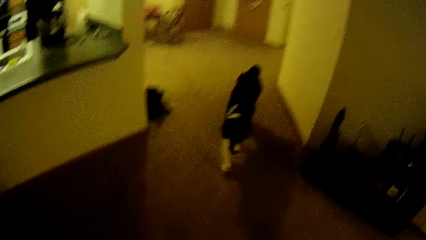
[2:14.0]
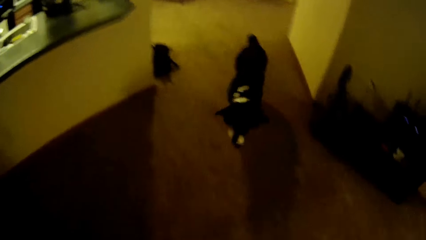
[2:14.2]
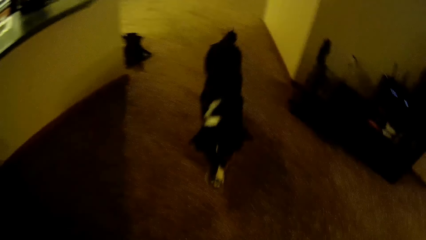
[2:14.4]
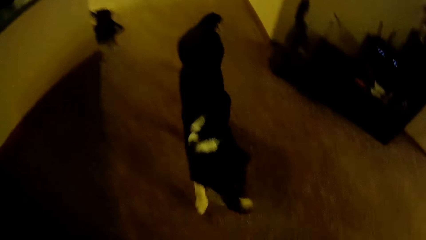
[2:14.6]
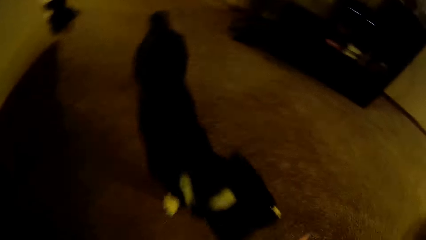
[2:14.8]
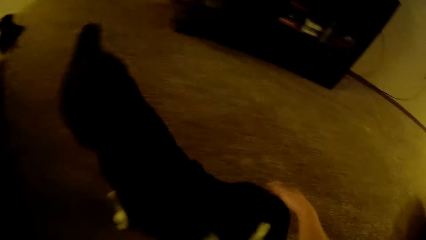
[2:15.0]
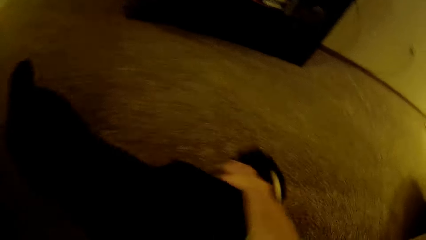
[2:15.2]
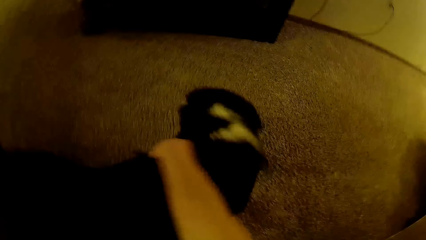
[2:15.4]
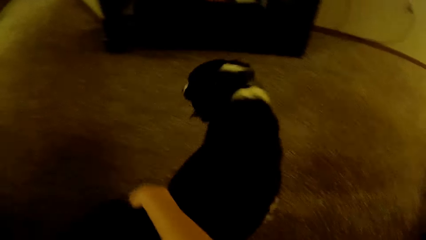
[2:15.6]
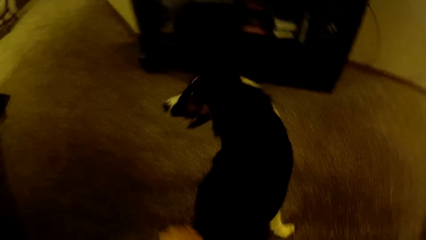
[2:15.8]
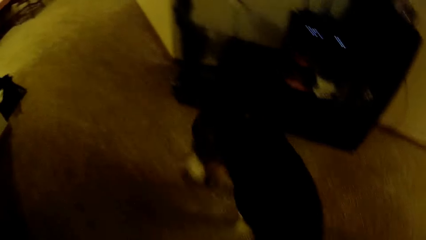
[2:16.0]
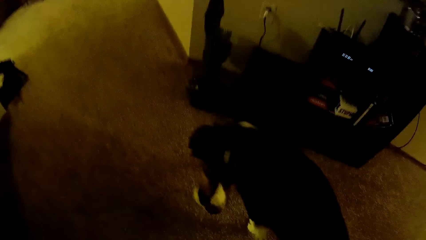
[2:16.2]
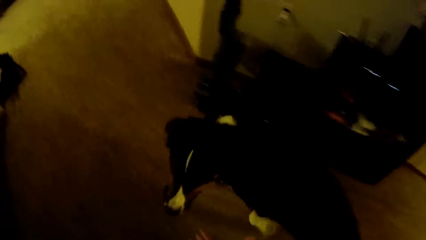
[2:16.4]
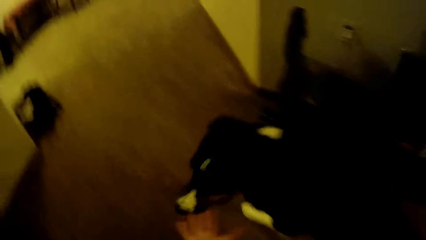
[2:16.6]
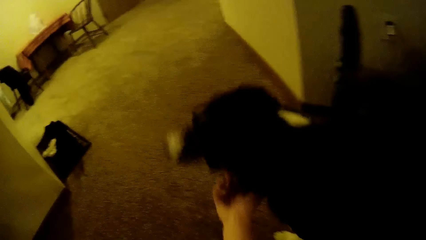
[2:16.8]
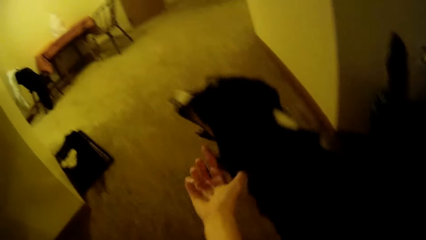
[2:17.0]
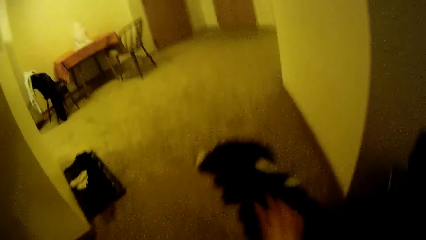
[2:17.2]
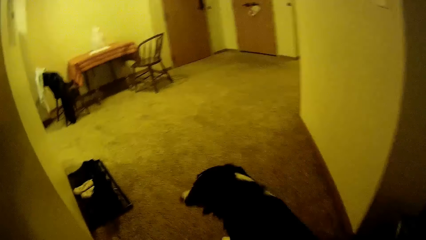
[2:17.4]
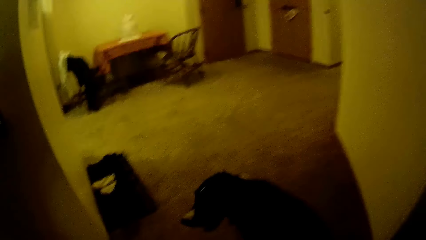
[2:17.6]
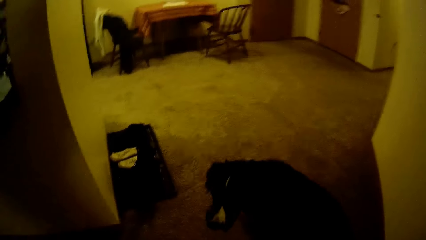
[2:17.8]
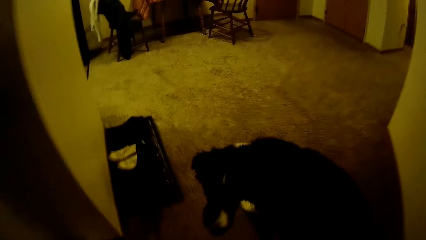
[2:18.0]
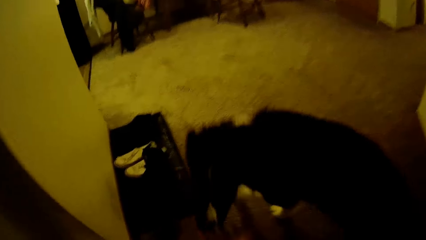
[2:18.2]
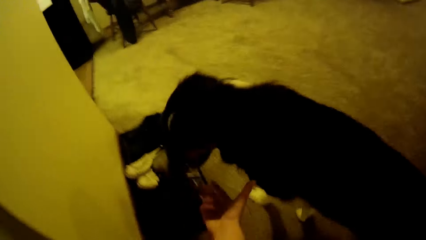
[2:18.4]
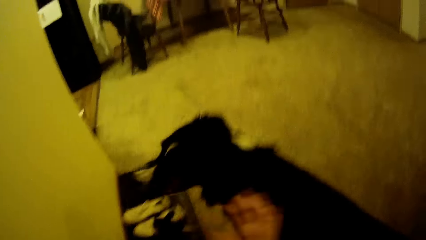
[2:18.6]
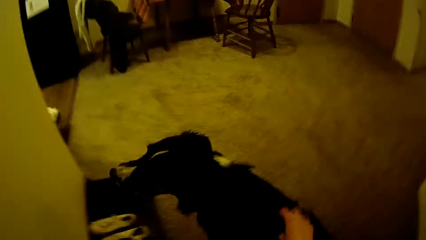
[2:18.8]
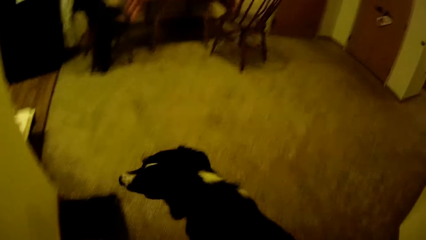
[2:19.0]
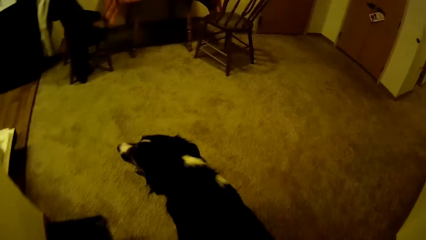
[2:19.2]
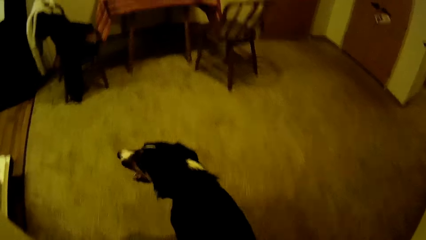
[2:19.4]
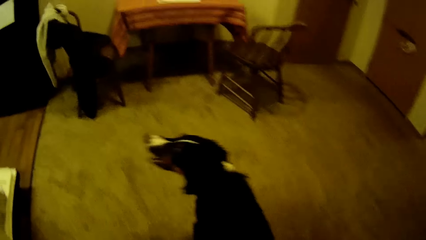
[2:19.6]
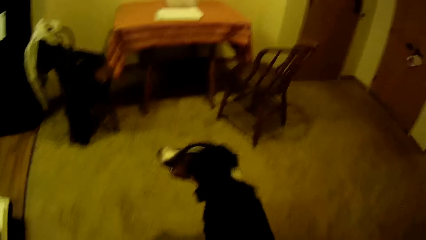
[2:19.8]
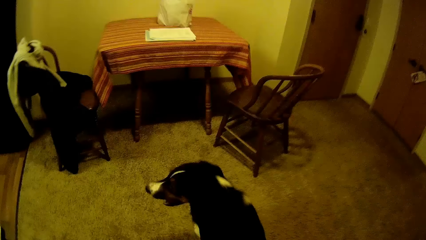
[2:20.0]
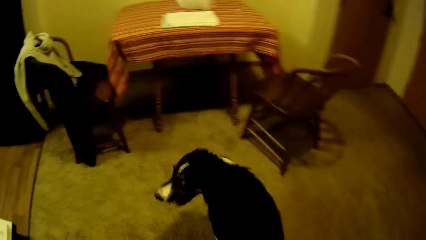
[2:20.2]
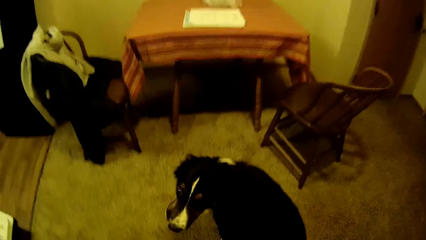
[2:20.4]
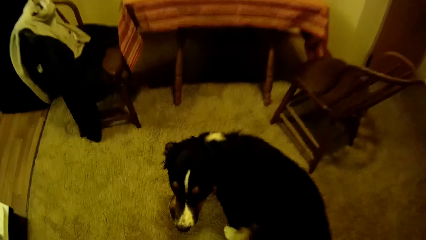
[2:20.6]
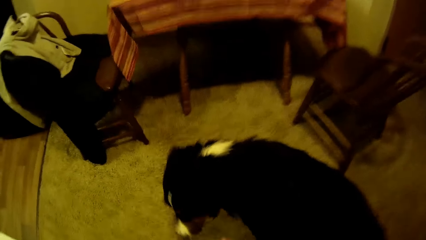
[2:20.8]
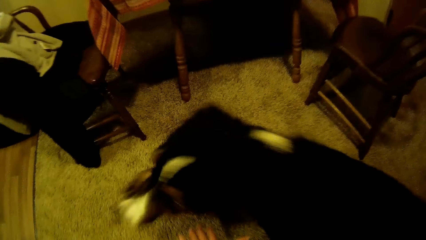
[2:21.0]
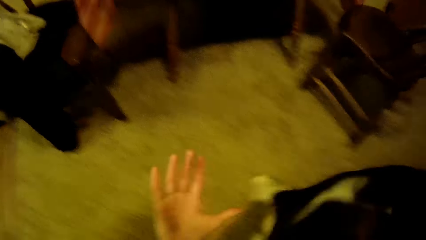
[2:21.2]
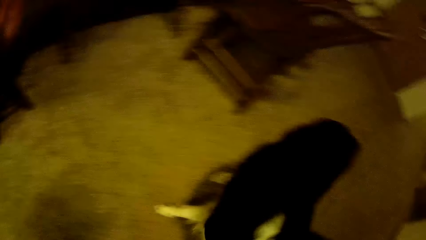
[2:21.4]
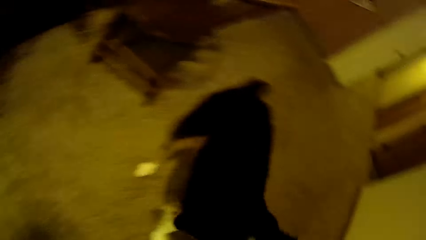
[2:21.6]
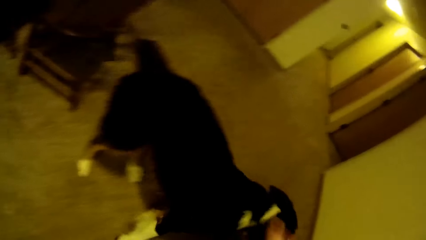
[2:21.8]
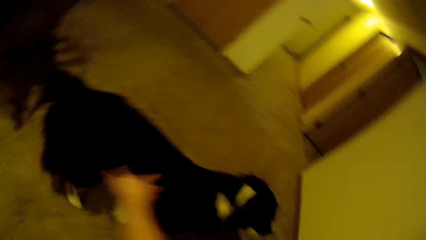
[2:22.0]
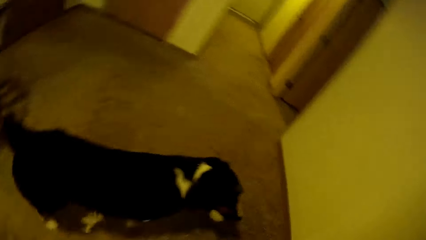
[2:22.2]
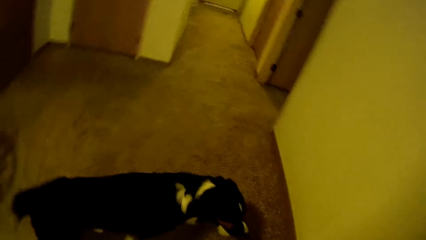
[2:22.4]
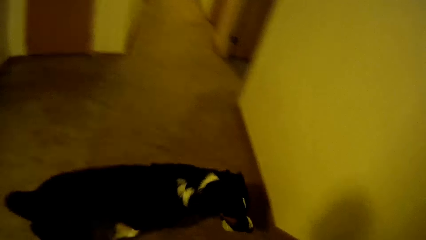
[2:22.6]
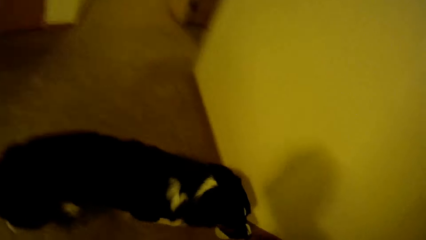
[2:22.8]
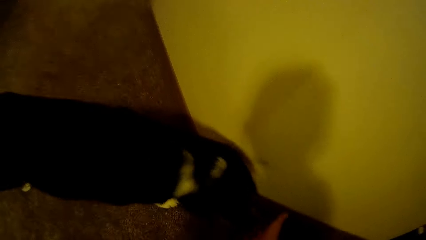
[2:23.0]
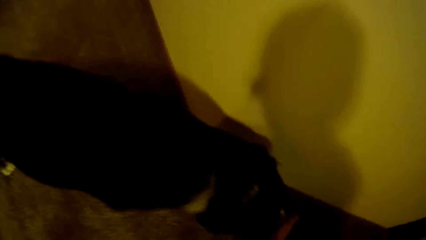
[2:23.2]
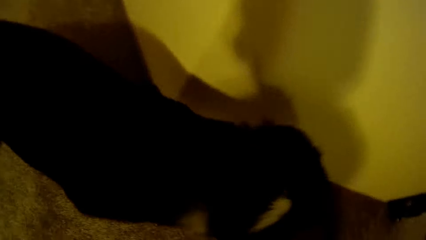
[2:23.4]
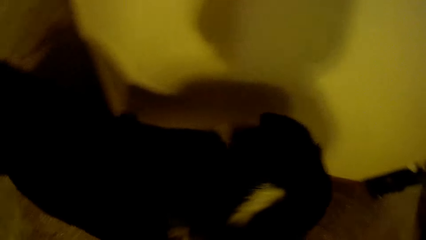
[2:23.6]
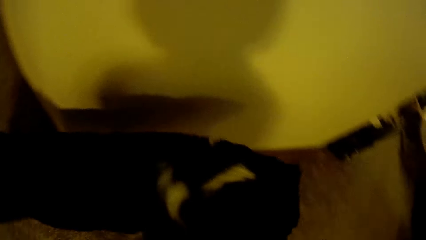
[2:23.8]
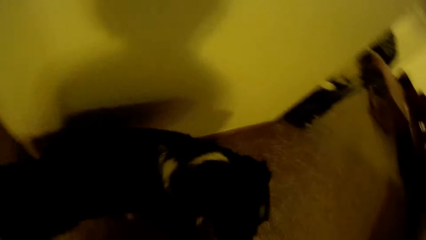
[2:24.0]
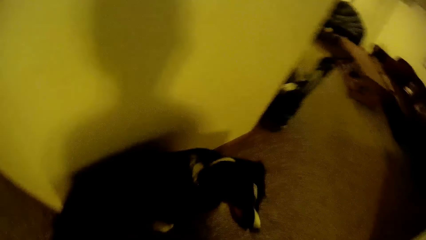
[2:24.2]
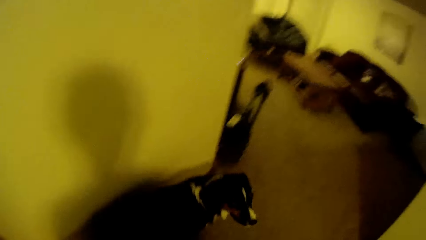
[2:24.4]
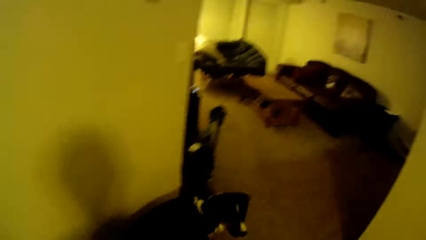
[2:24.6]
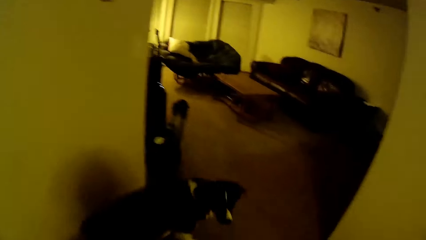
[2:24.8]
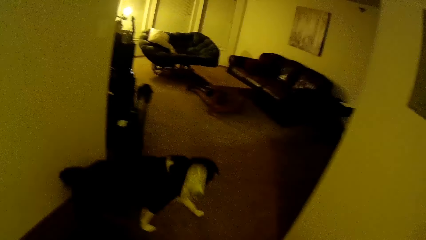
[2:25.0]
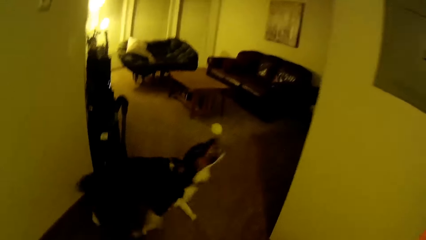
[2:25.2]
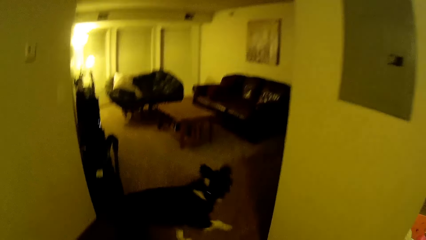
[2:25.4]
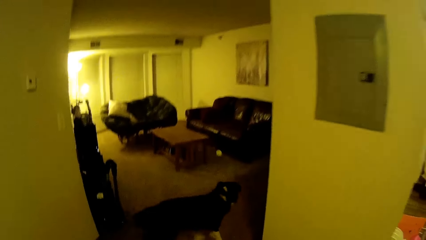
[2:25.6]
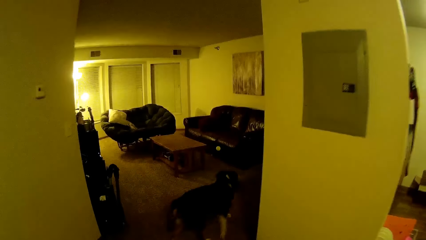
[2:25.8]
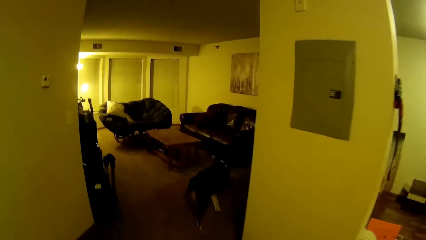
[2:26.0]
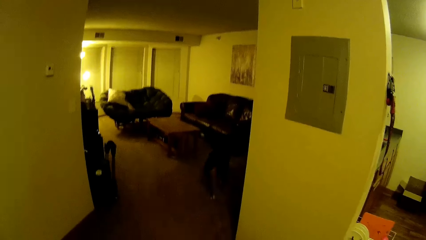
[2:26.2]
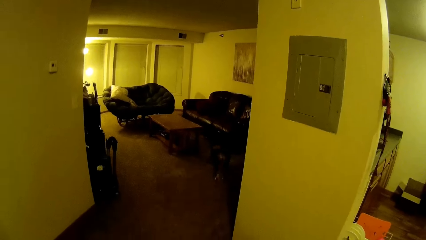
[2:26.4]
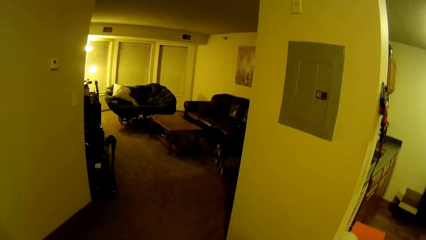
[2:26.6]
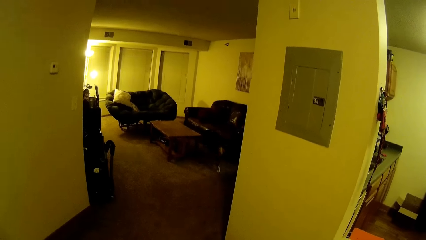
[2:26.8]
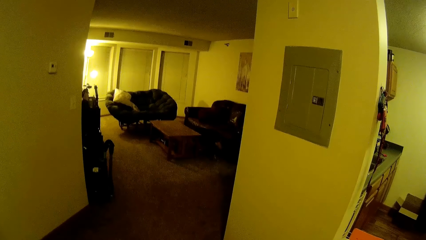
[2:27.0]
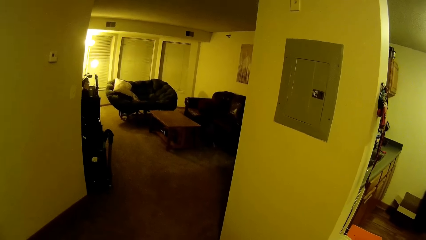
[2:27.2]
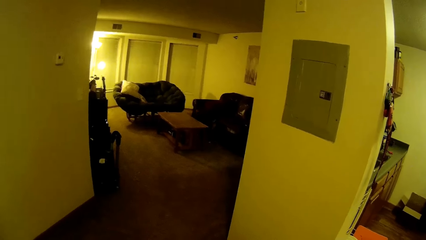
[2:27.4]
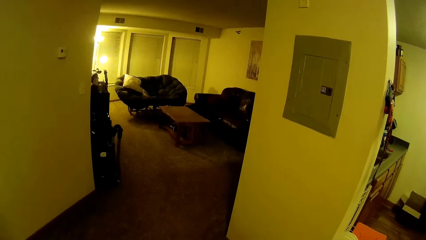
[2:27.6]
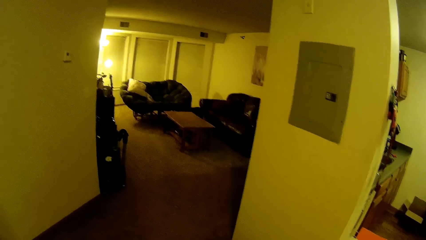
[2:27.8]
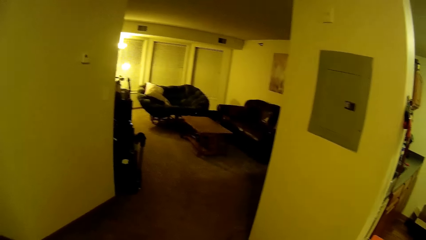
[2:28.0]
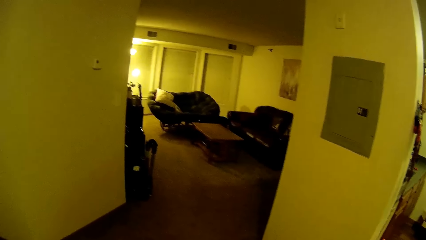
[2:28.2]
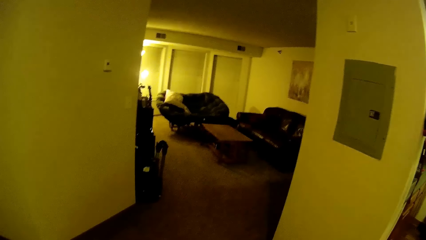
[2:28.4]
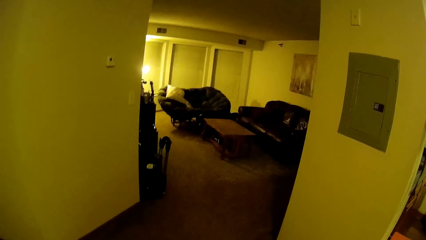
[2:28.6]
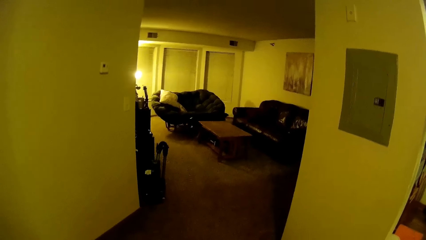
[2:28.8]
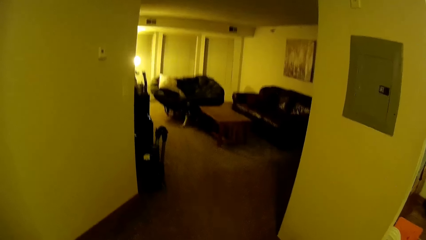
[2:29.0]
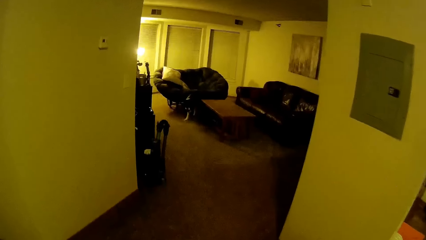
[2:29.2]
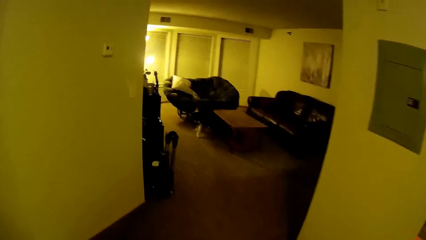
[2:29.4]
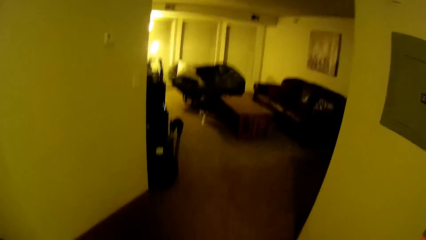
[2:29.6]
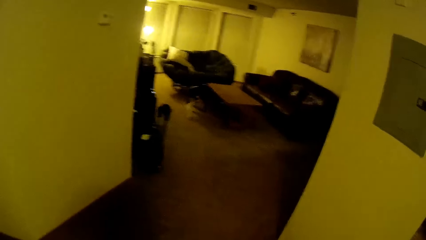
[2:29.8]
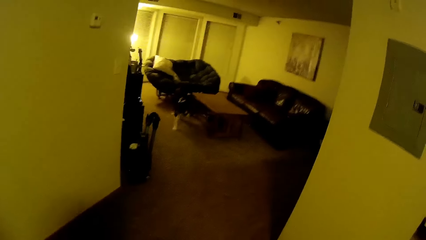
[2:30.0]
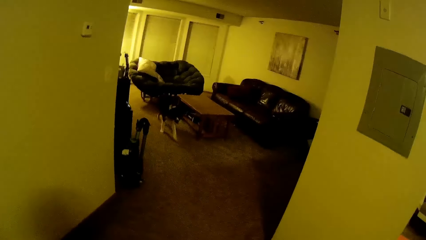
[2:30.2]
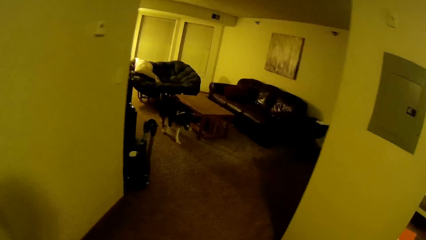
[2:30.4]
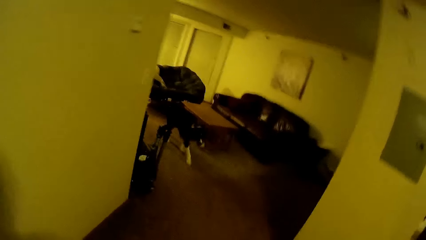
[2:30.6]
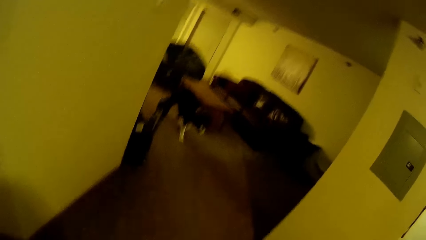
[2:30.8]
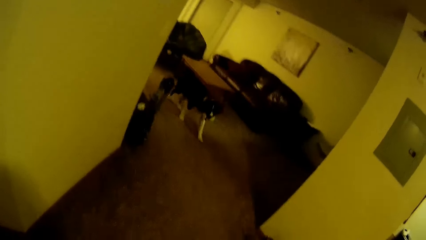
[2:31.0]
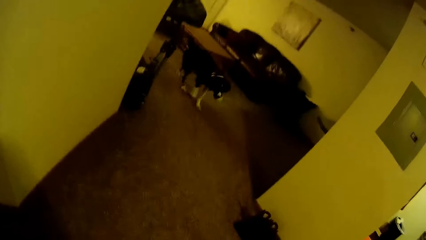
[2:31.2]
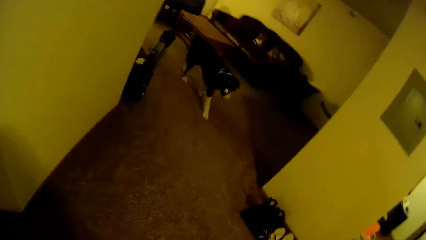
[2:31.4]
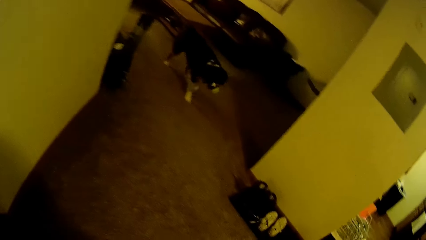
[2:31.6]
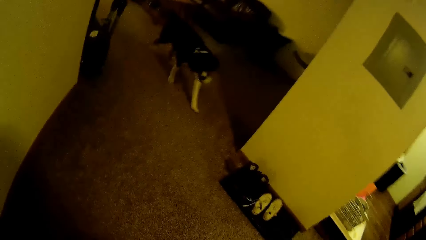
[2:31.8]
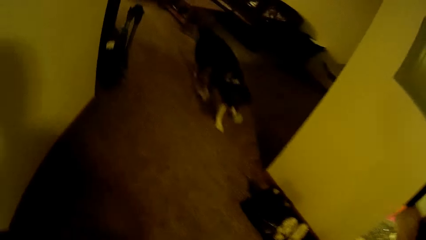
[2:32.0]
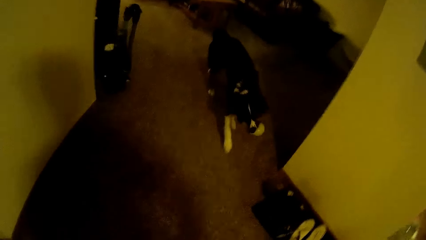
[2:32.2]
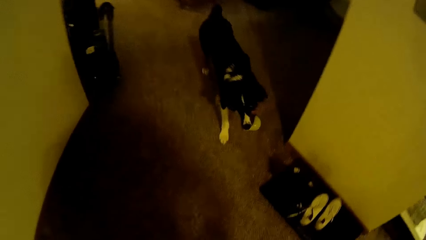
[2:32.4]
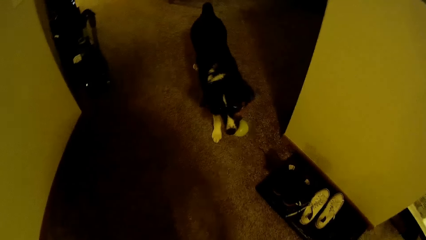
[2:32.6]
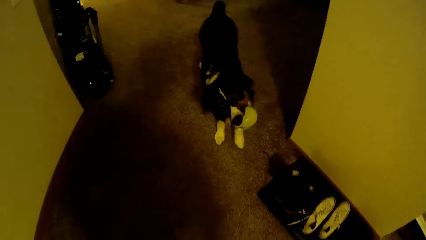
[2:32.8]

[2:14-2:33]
The dog walks towards the camera wearer with the tennis ball in its mouth. The camera wearer holds the dog. They attempt to retrieve the tennis ball from the dog. They play with the dog. They retrieve the tennis ball from the dog. They throw the green ball across the room. The dog chases down the green ball. The camera wearer looks at the dog. The dog walks towards the camera wearer with the green ball in its mouth.
